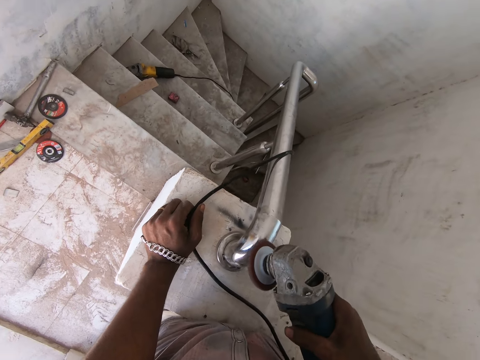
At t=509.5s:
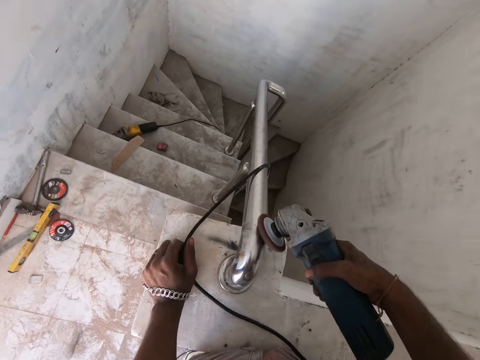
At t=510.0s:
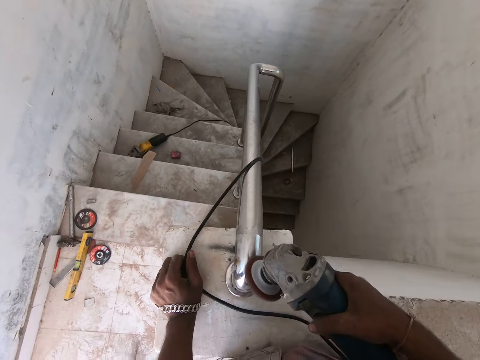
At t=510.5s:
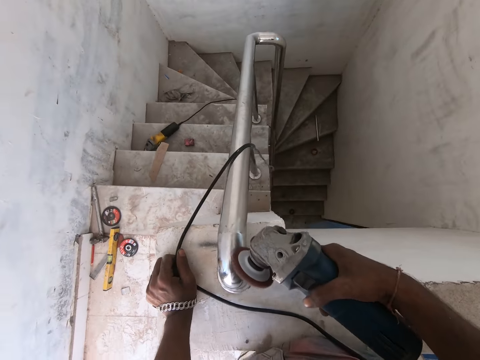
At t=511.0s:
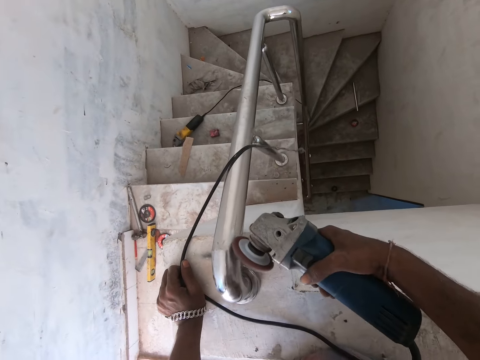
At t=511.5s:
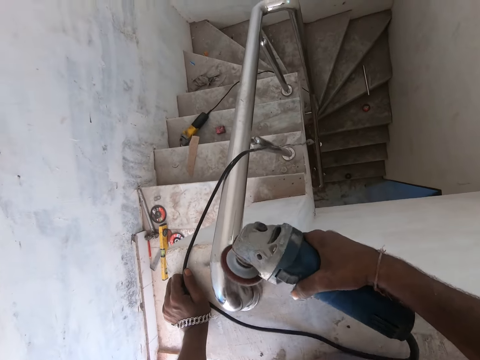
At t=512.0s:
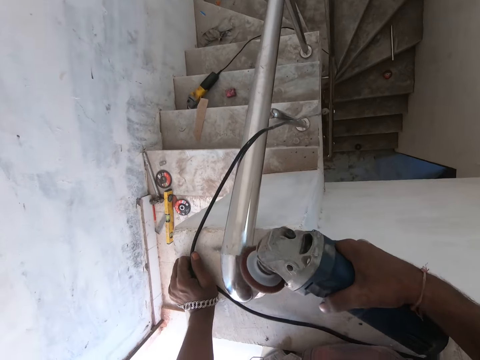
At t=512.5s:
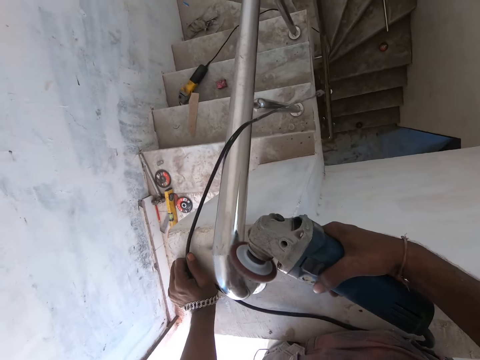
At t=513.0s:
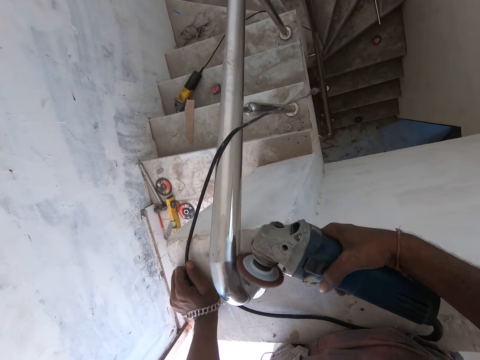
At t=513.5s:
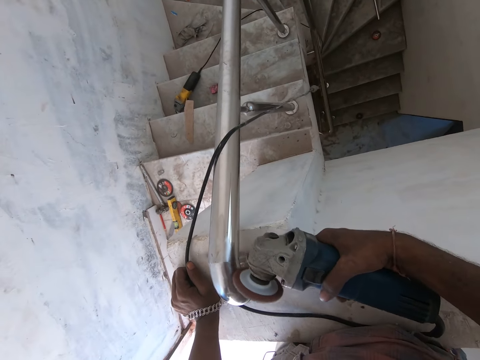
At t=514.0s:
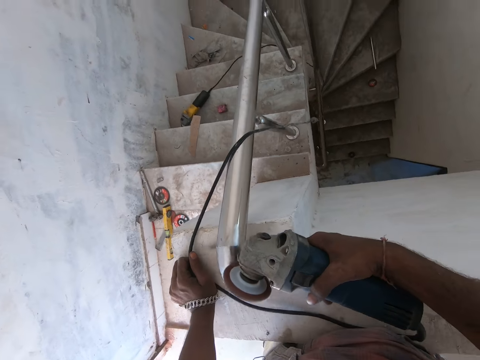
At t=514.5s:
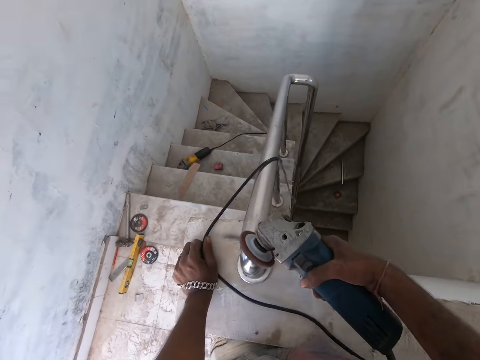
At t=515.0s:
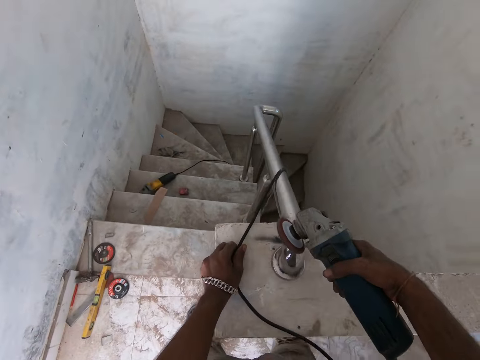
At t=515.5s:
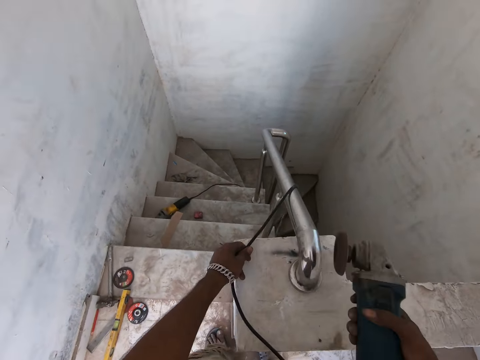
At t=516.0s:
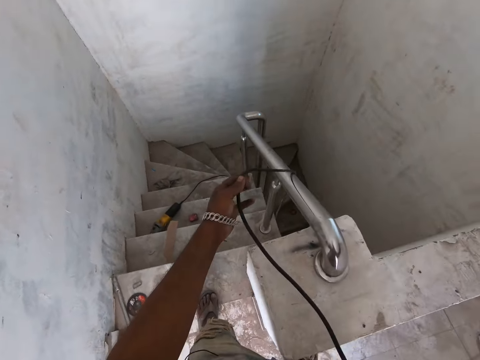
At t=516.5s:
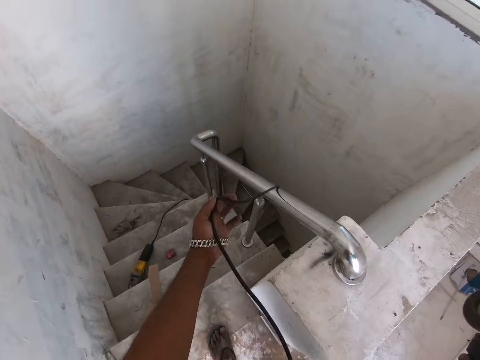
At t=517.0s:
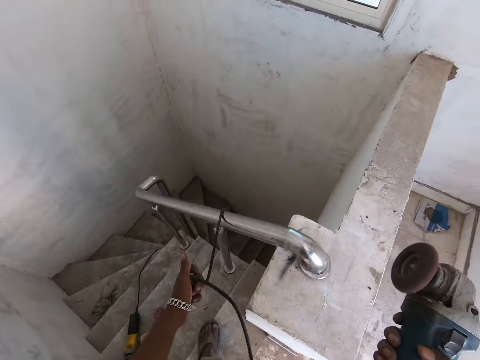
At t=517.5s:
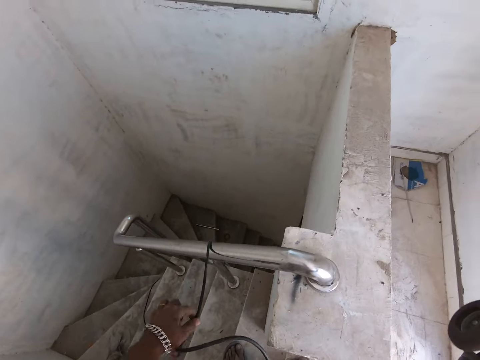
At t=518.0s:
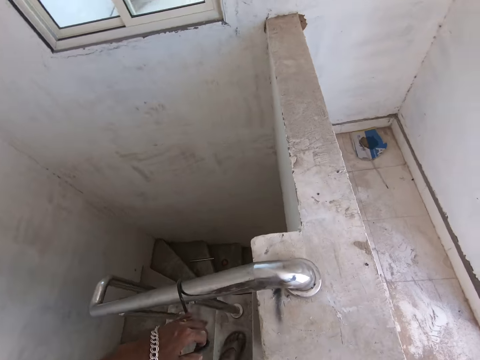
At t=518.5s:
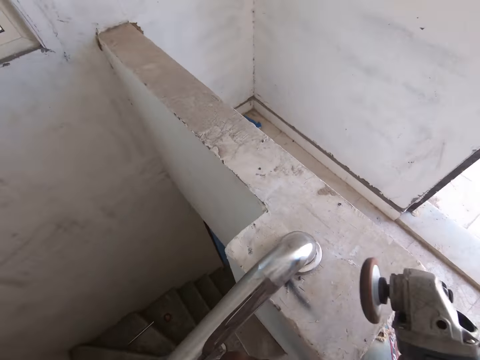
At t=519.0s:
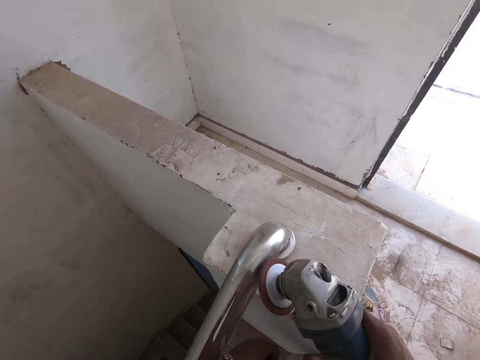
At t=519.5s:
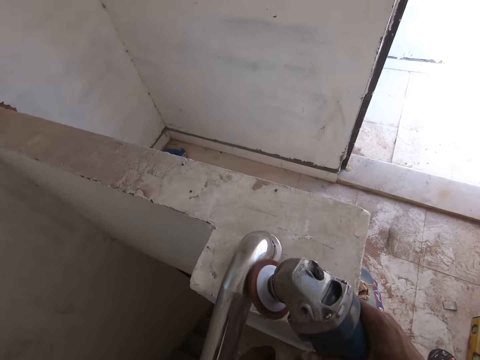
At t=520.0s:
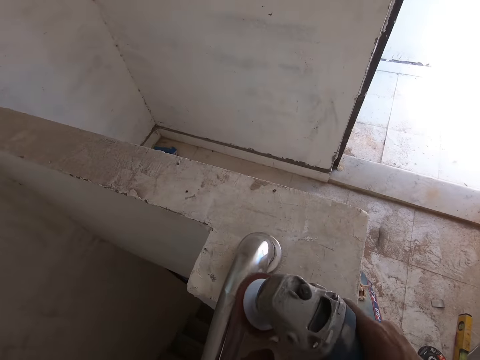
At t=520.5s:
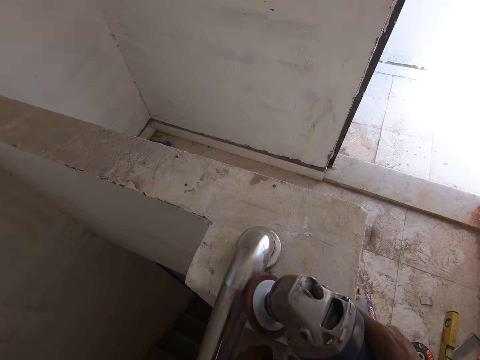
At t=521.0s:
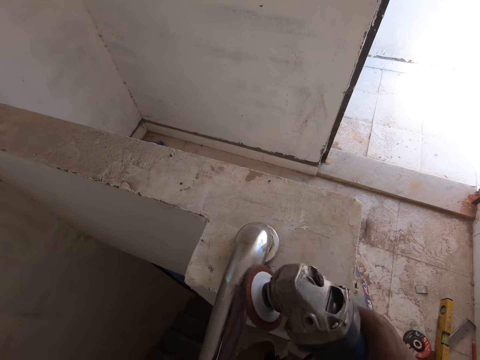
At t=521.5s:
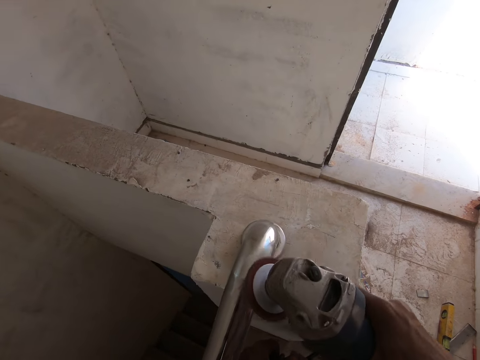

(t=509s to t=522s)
The camera wearer grinds the handrail with a grinder.

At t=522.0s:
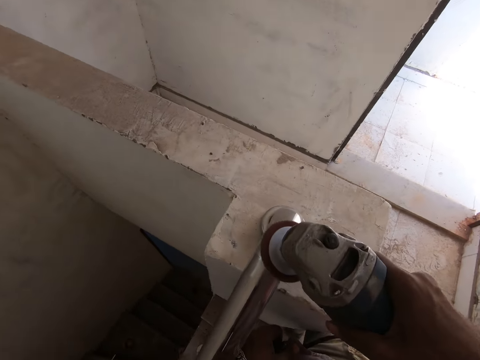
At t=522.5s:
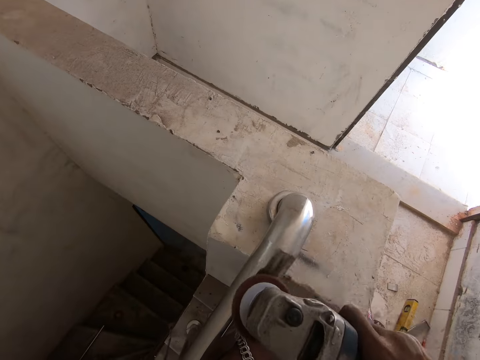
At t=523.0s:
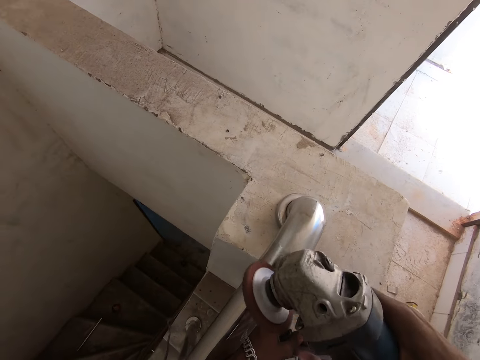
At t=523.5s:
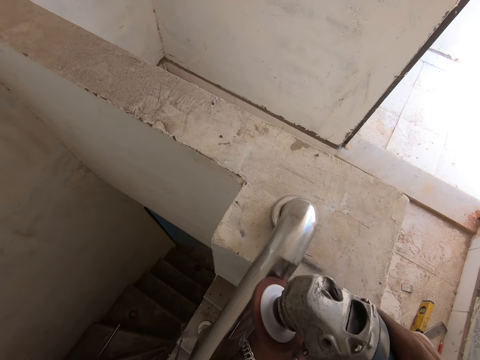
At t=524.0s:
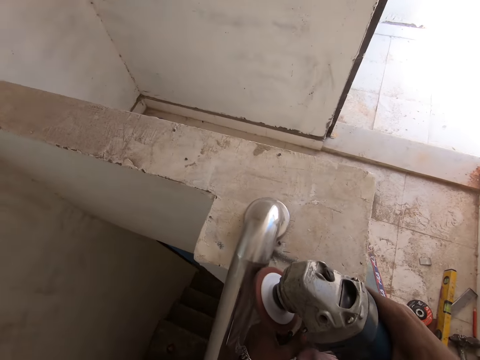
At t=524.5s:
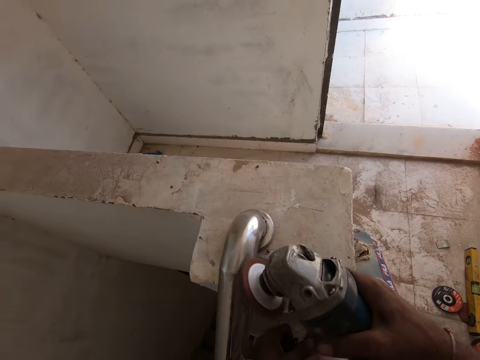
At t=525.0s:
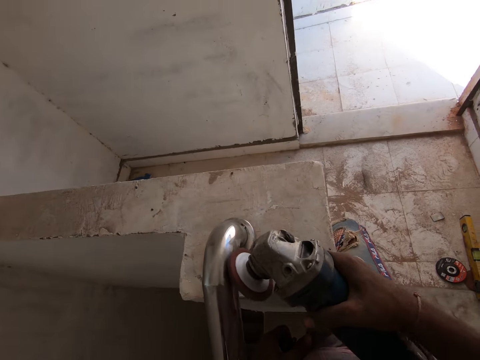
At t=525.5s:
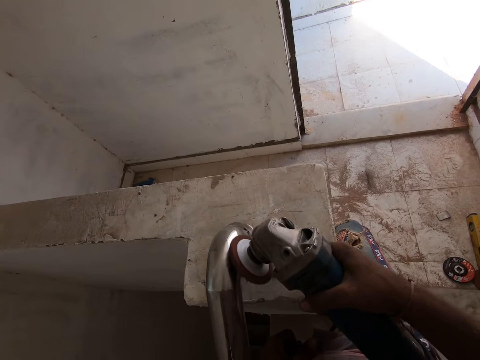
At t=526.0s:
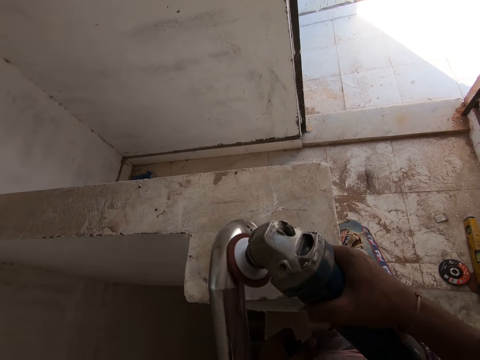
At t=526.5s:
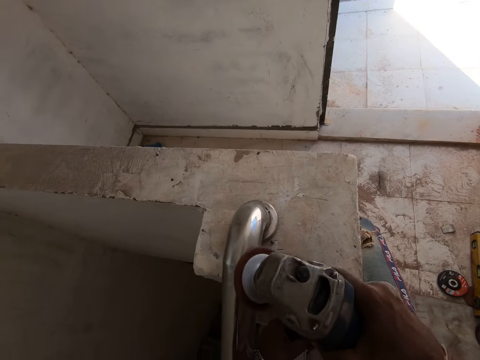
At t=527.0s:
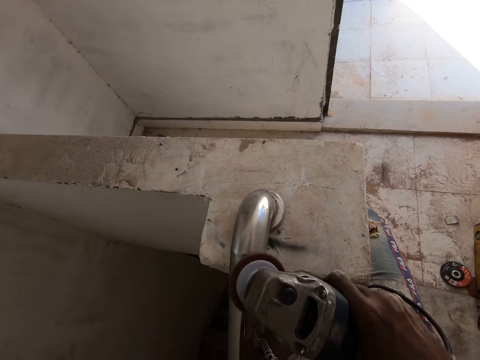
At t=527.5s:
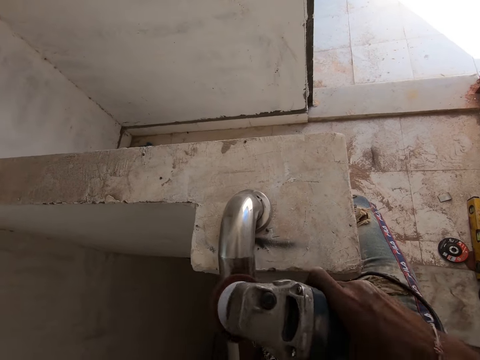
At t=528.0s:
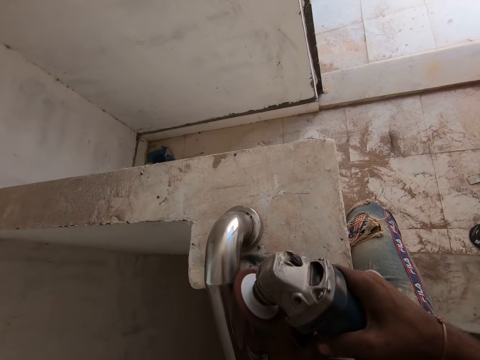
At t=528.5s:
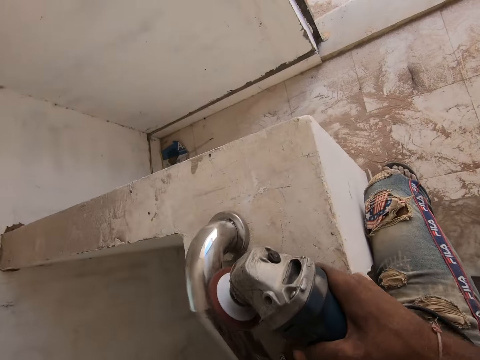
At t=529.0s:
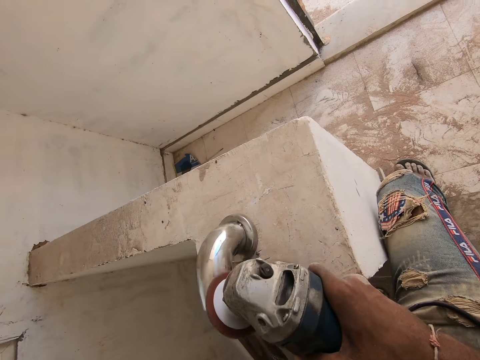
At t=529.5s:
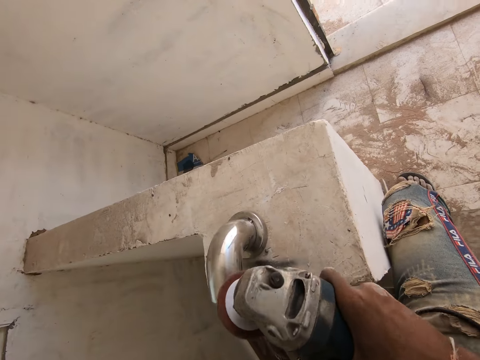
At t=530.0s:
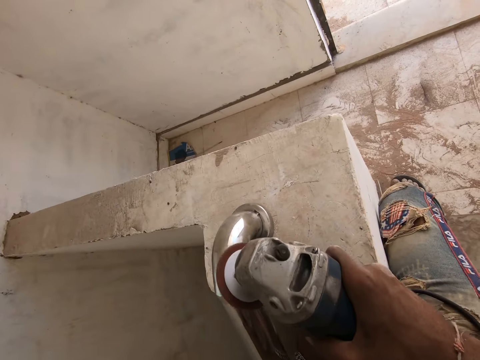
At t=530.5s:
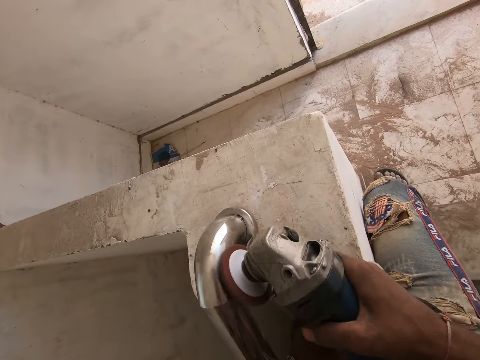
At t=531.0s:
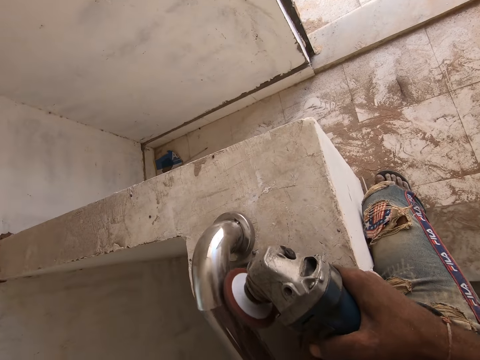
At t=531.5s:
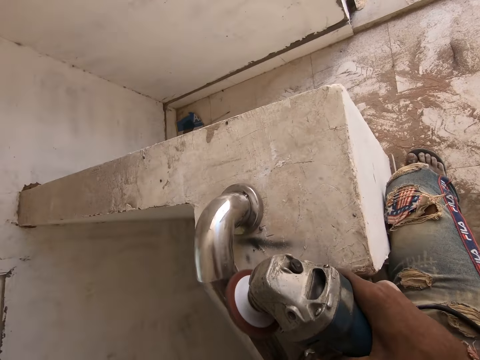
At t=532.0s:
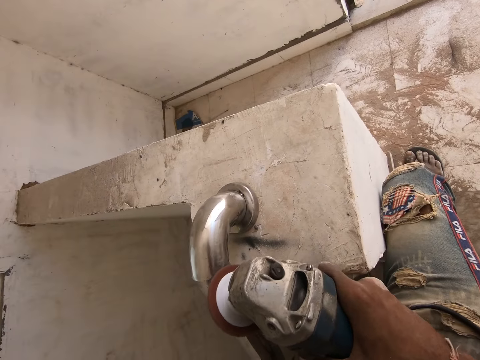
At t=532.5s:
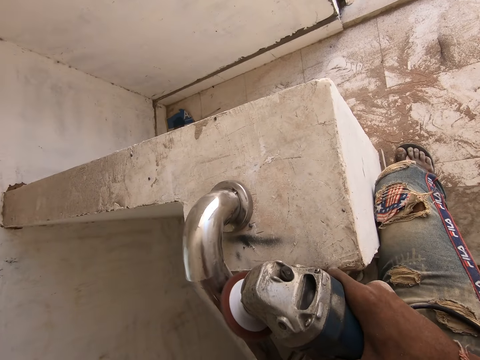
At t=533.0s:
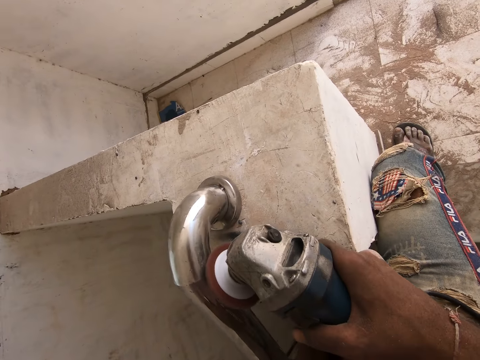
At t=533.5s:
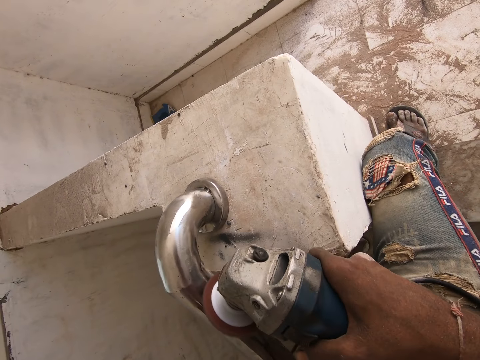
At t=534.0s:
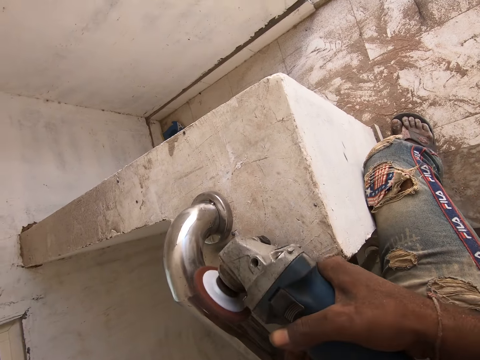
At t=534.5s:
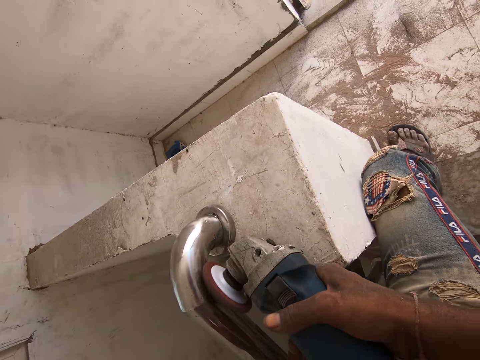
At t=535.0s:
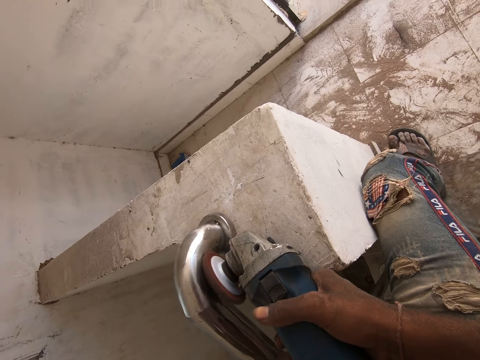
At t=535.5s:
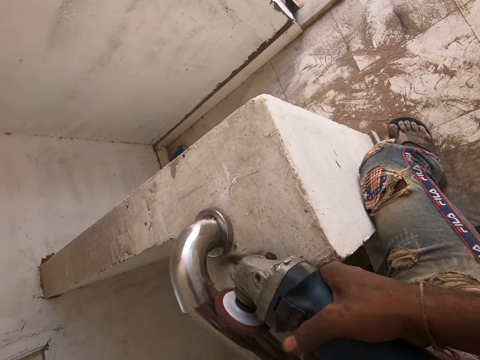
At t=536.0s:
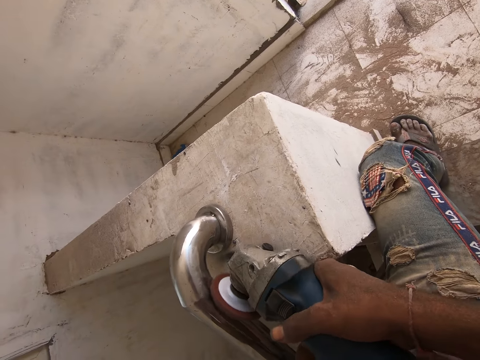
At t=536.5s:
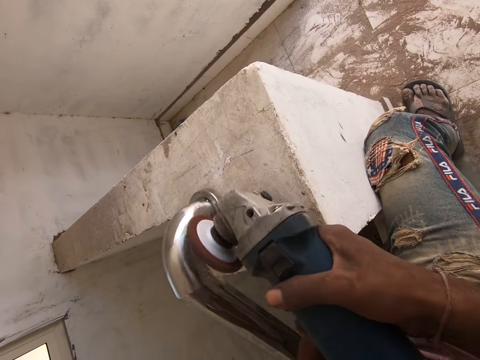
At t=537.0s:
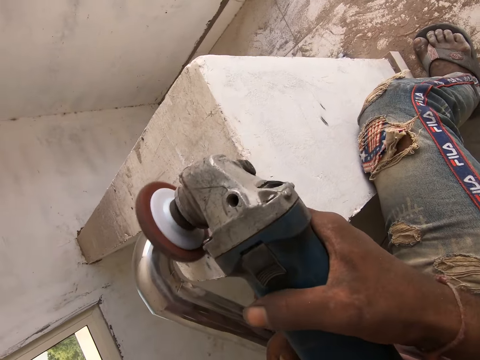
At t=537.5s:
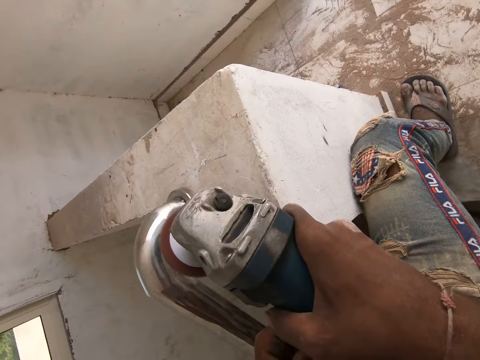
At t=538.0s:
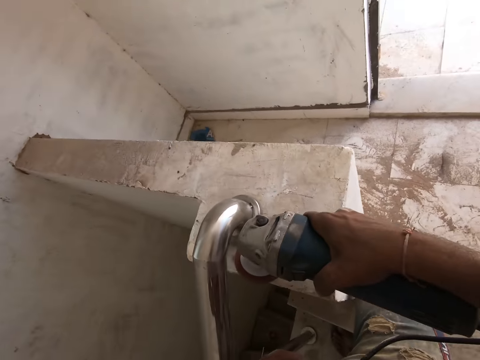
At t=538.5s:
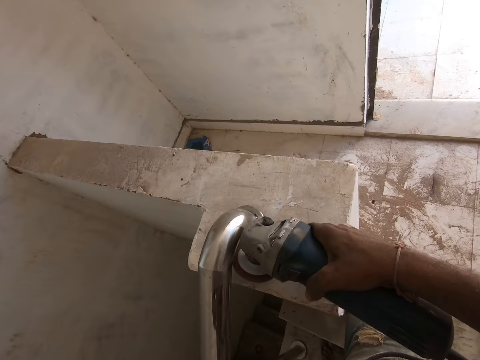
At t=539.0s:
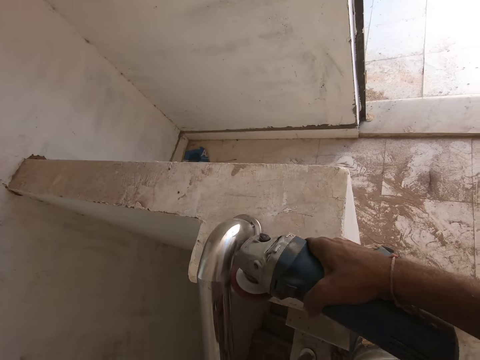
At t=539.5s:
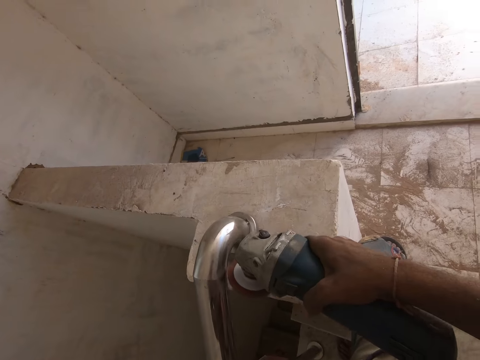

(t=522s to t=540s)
The camera wearer grinds the handrail with a grinder. They grind the handrail with the grinder repeatedly.
